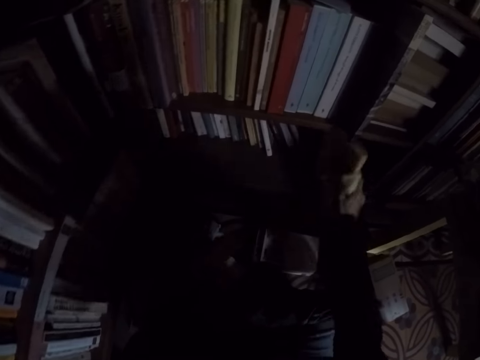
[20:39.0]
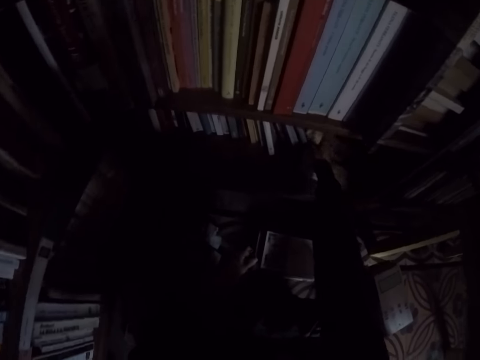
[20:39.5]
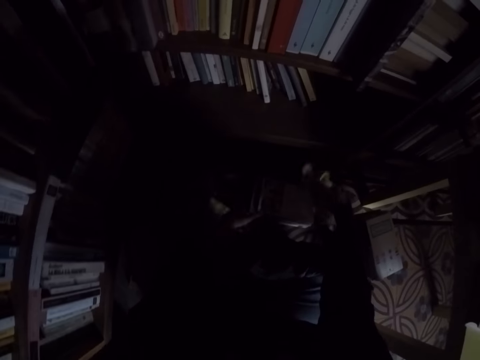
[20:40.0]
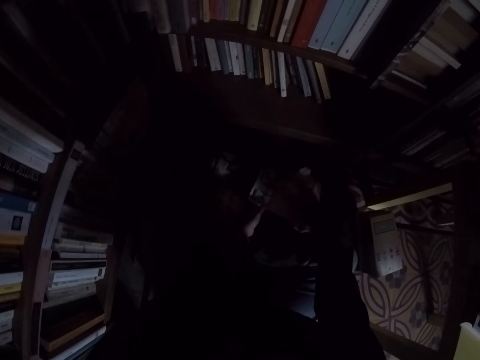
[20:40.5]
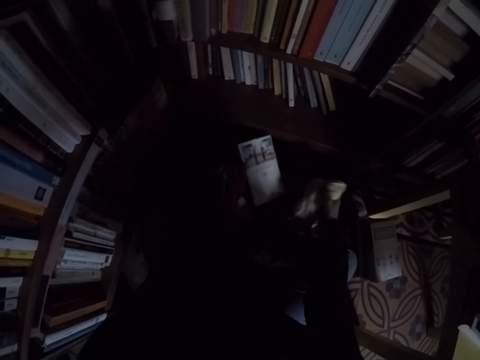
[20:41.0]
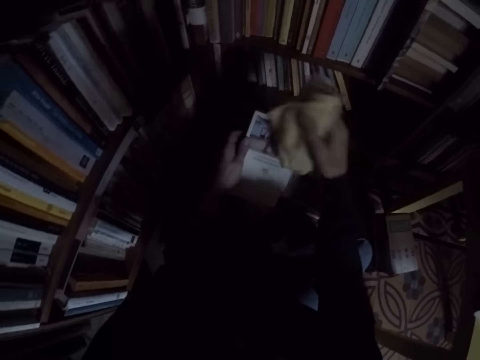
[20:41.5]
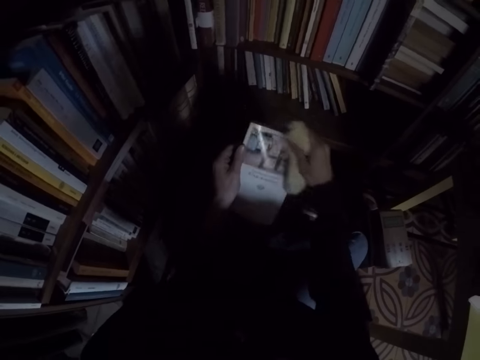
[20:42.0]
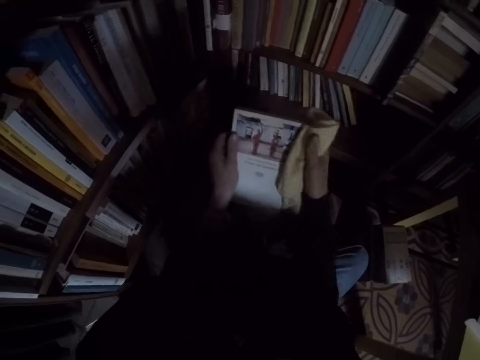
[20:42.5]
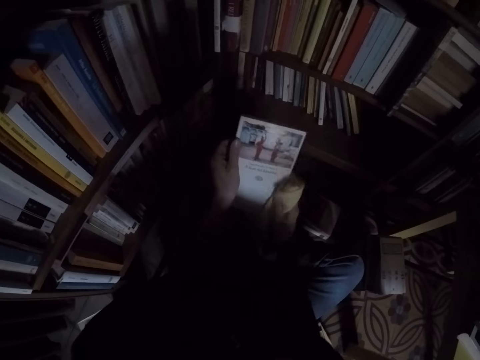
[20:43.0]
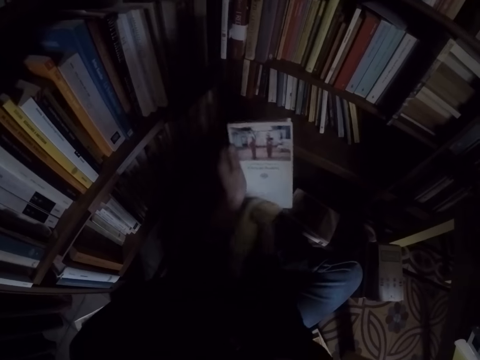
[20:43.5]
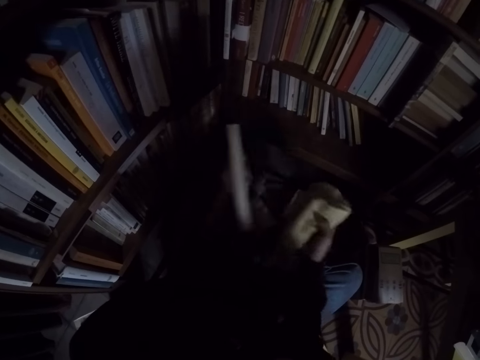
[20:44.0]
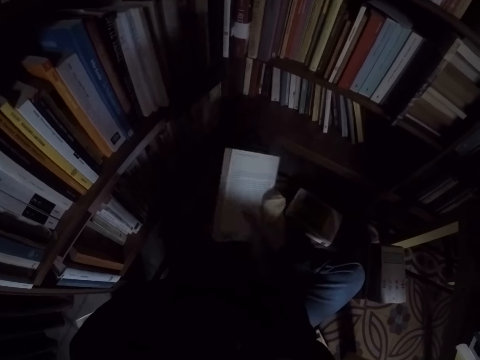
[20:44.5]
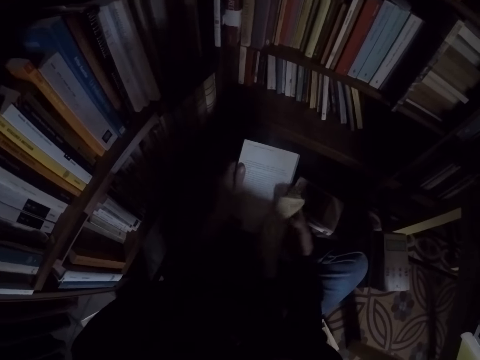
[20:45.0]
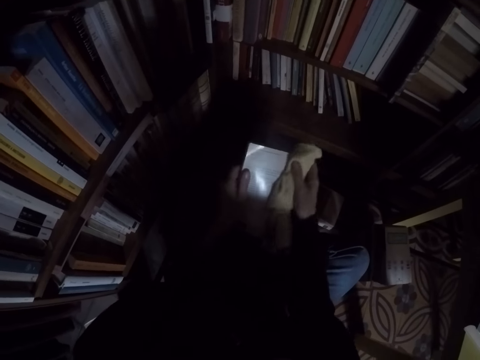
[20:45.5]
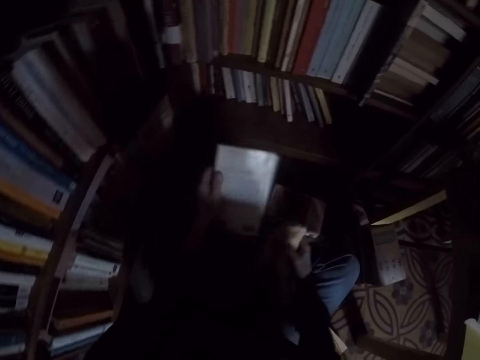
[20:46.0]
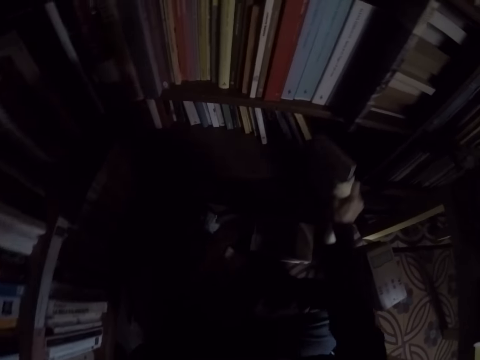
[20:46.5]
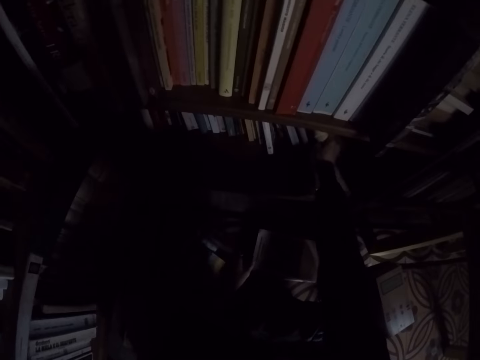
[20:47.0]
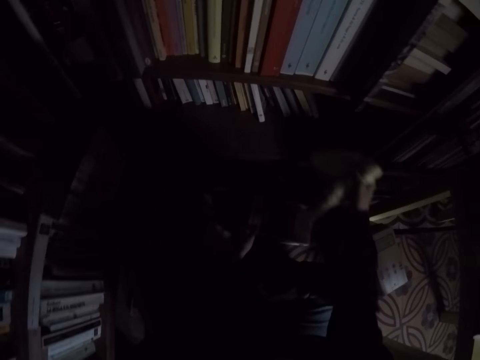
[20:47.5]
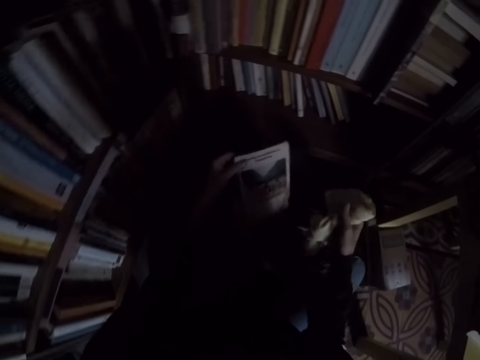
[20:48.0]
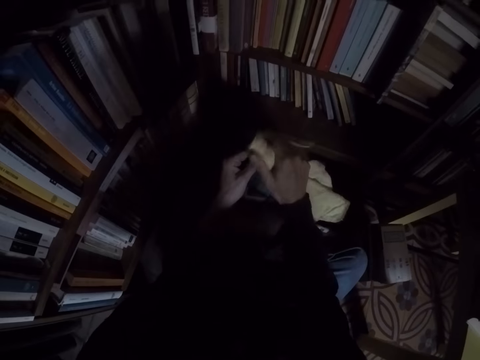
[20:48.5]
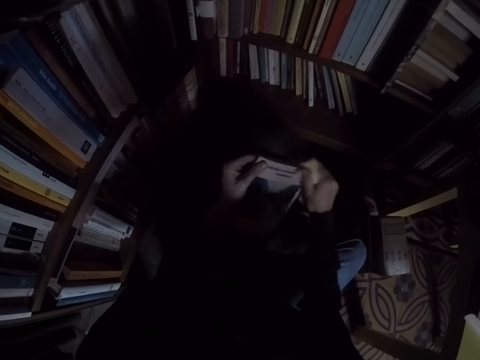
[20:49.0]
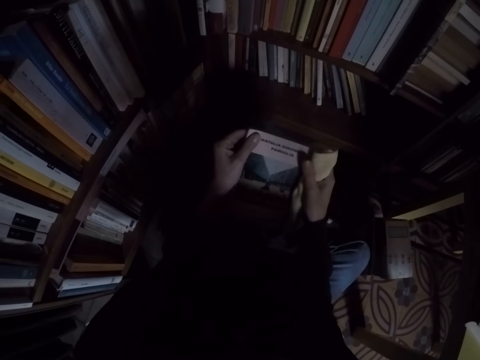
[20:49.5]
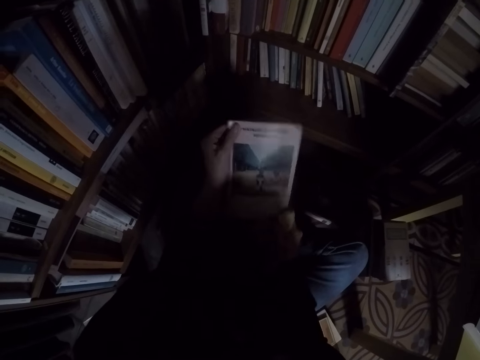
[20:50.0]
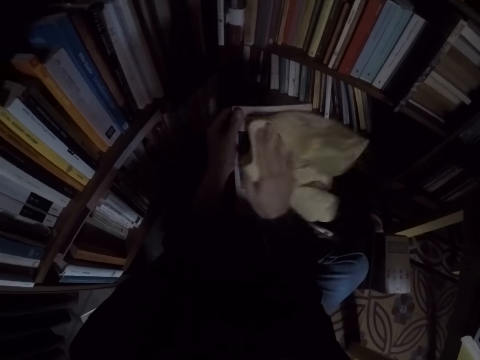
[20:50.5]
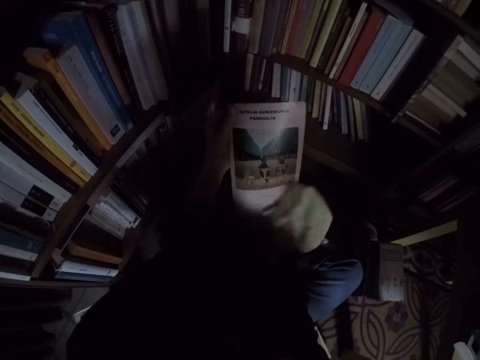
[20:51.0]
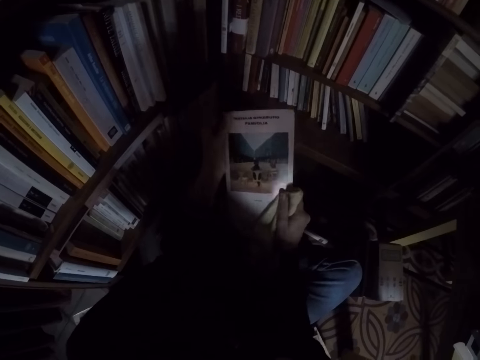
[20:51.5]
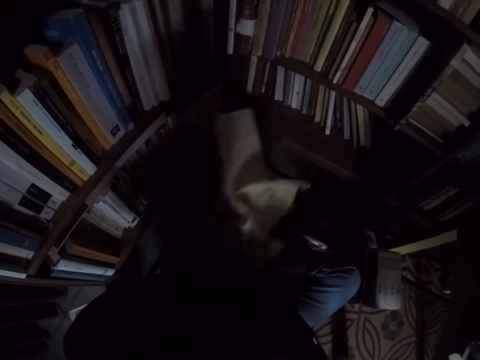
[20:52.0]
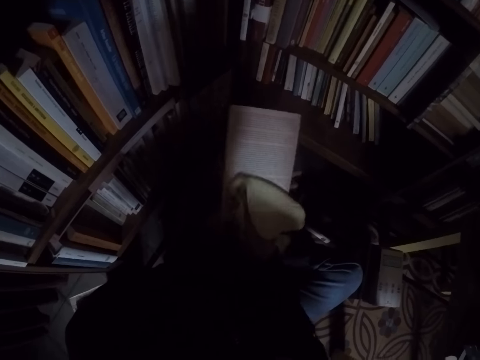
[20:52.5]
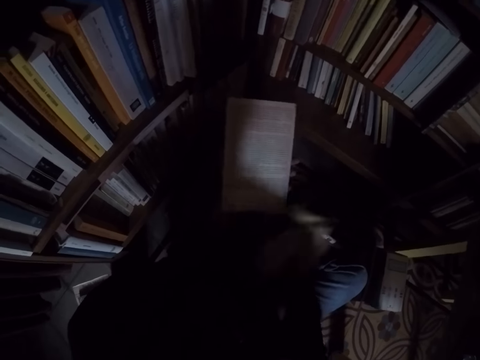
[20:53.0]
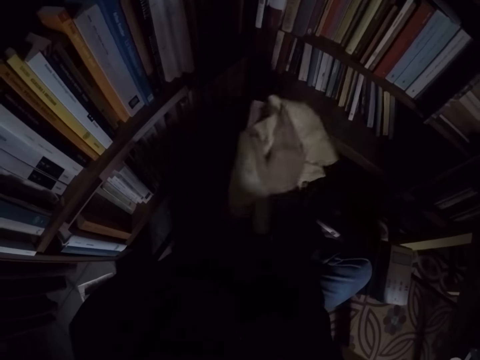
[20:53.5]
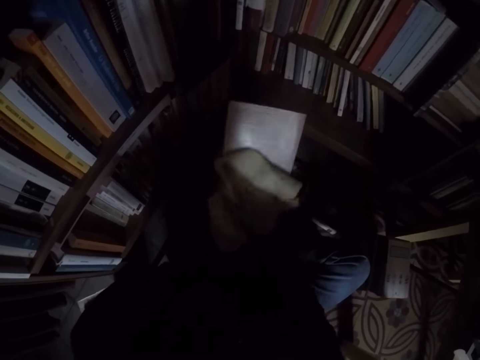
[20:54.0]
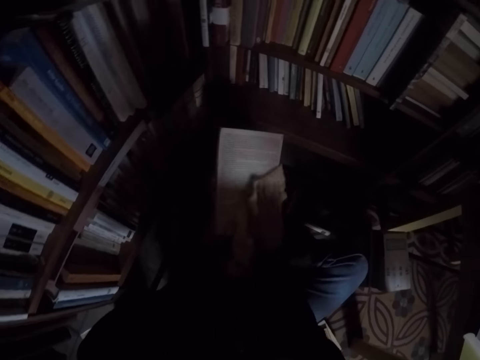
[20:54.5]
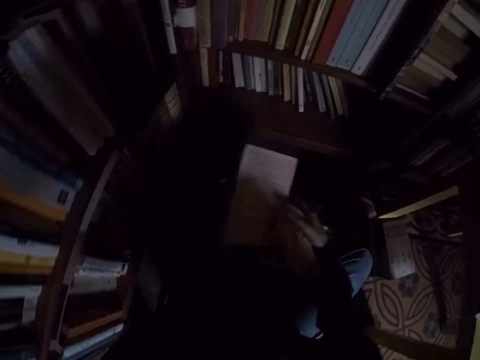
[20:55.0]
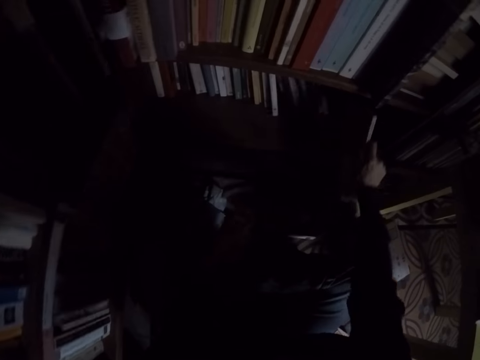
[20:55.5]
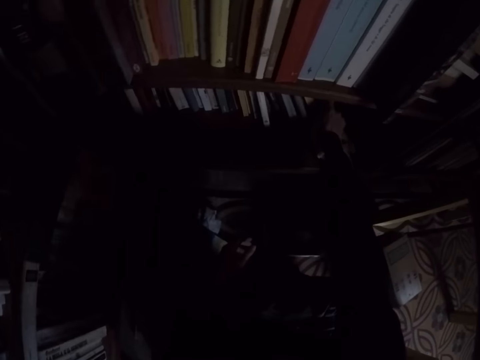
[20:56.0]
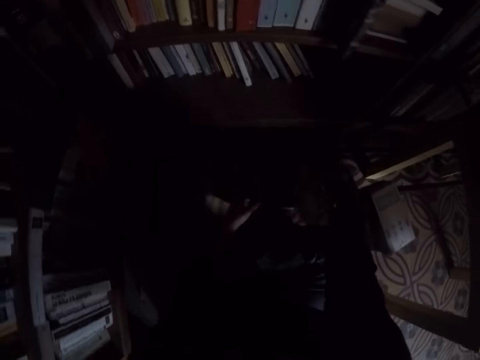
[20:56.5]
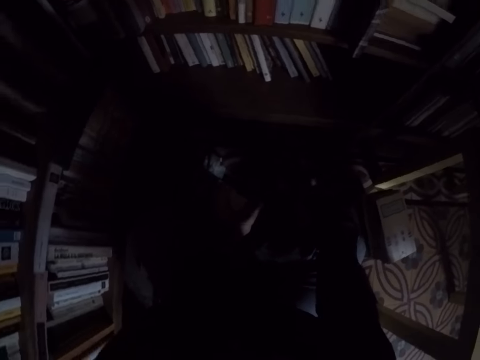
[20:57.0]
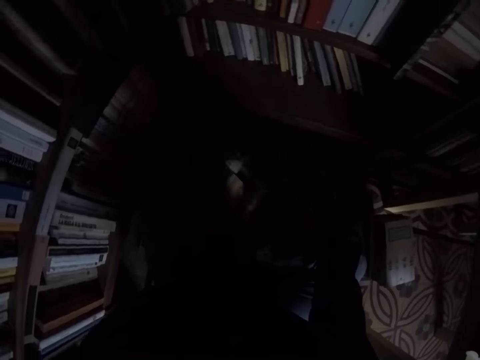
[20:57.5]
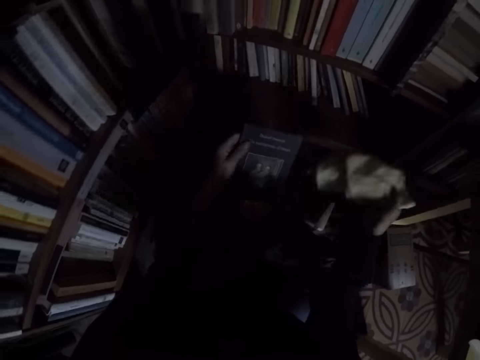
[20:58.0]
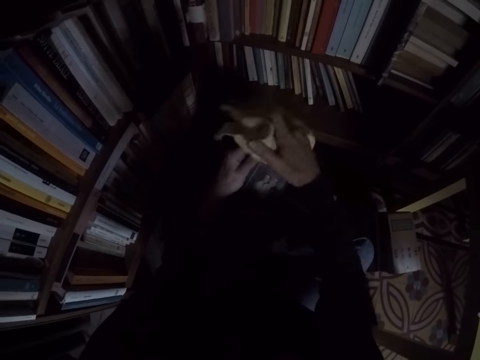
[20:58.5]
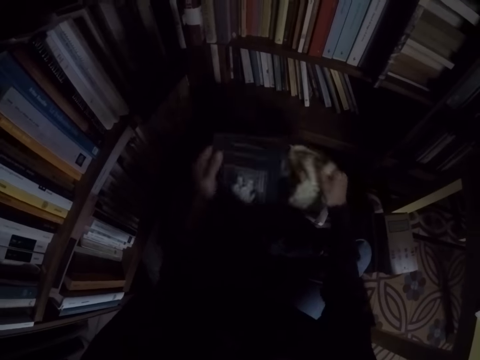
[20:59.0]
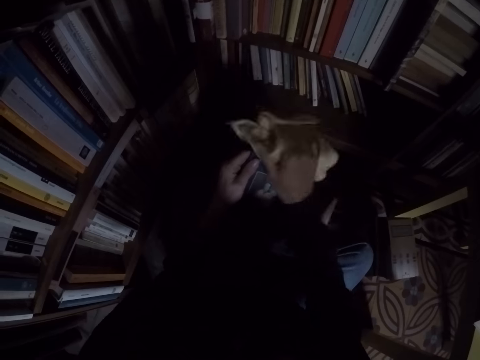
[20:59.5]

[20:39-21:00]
The camera wearer places the book in the bookshelf. They take another book from the pile of books. They clean the book with the rag. They place the book in the bookshelf. They take another book from the pile of books. They clean the book with the rag. They place the book in the bookshelf. They take another book from the pile of books. They clean the book with the rag.

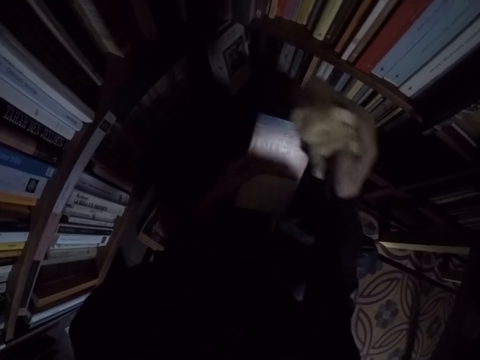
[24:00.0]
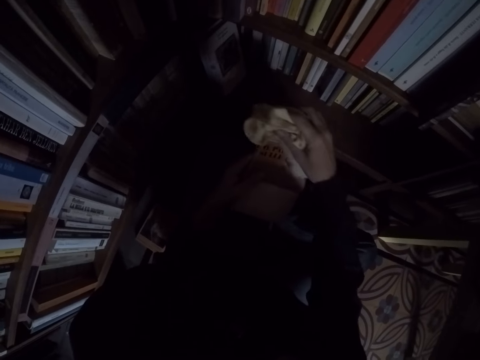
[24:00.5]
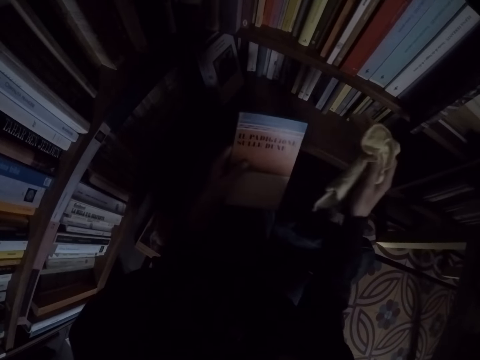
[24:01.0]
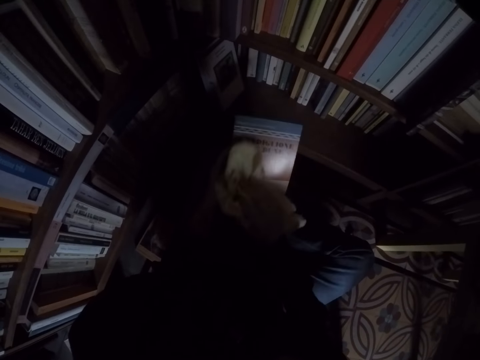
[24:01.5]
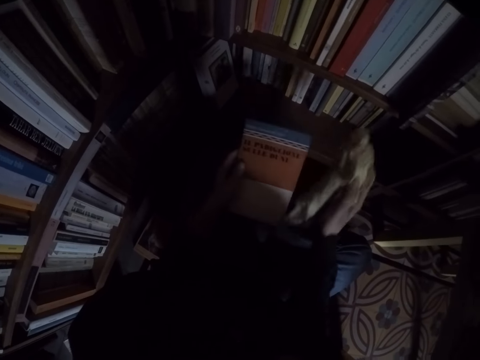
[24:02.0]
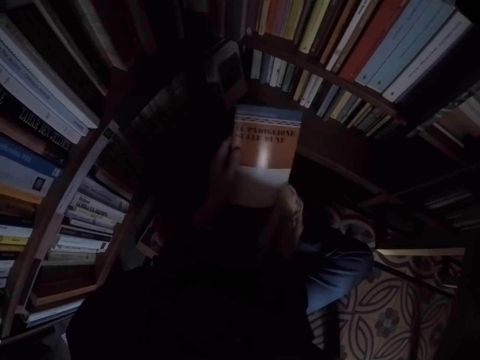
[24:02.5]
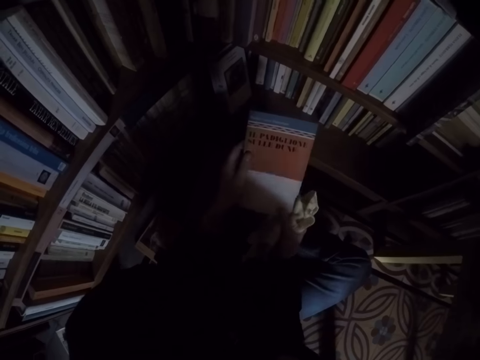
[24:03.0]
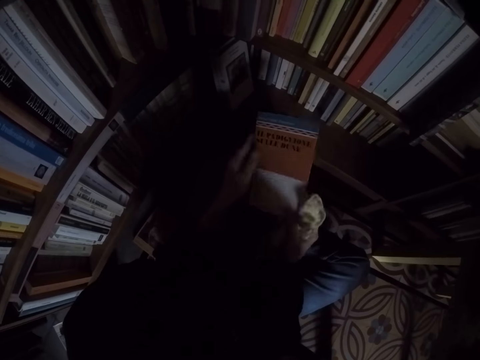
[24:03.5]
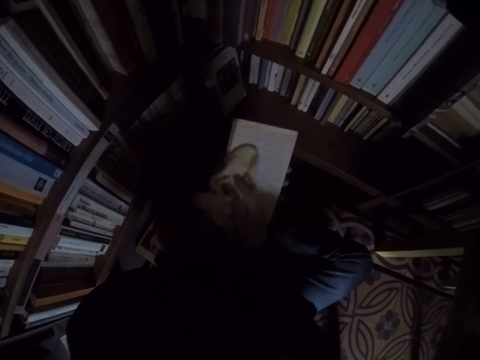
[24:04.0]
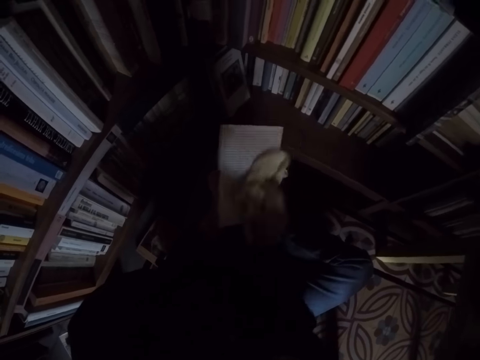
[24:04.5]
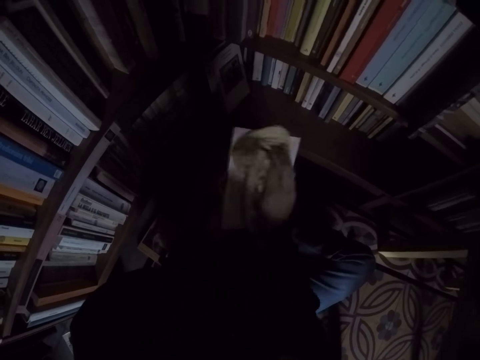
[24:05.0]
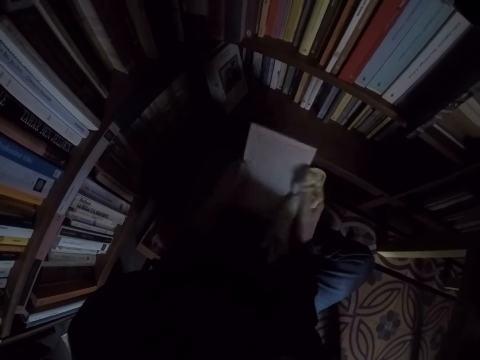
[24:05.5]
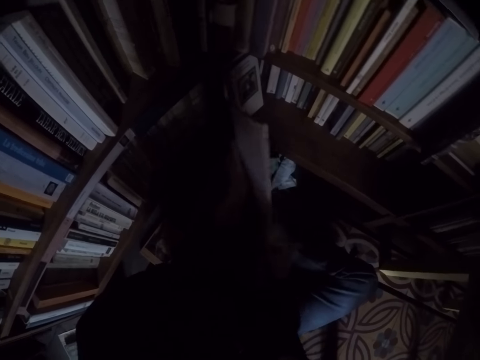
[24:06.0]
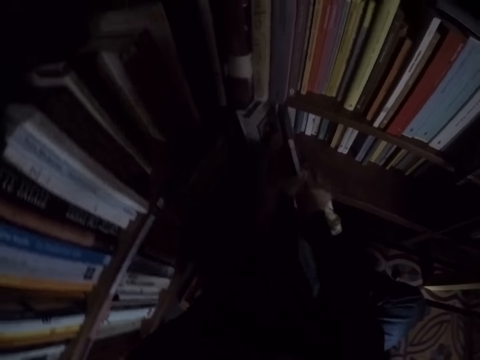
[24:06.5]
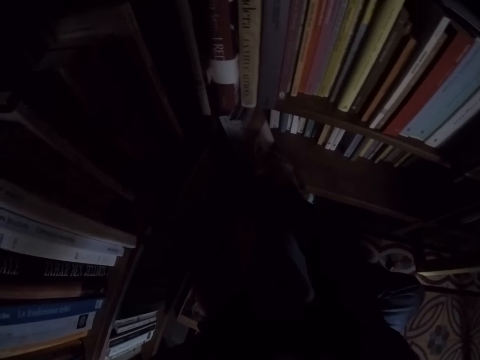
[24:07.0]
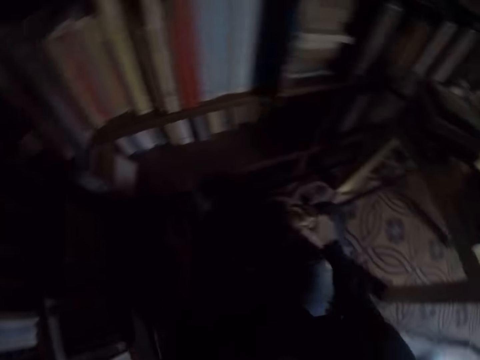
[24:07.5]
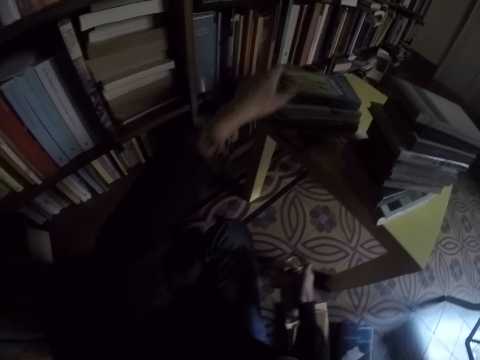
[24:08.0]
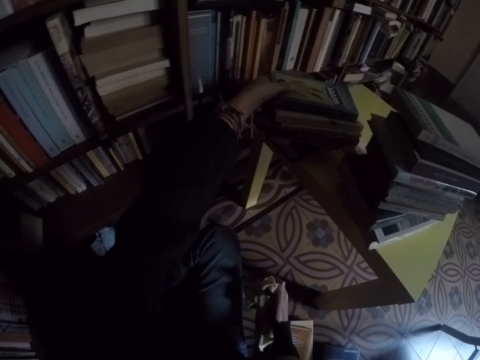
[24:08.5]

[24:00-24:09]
The camera wearer cleans the book with the rag. They place the book in the bookshelf. They pick up another book from another pile of books.
